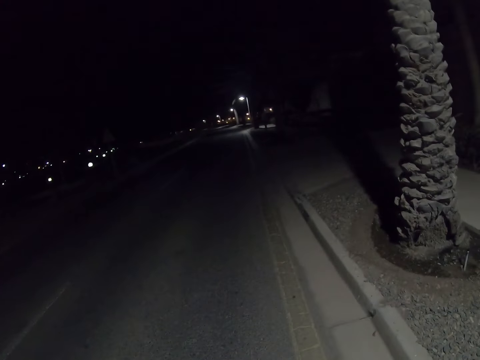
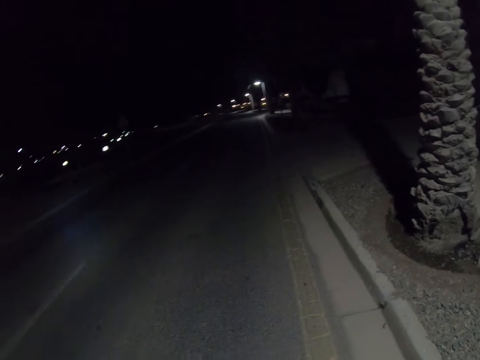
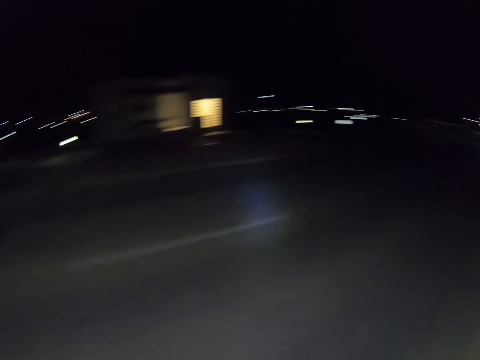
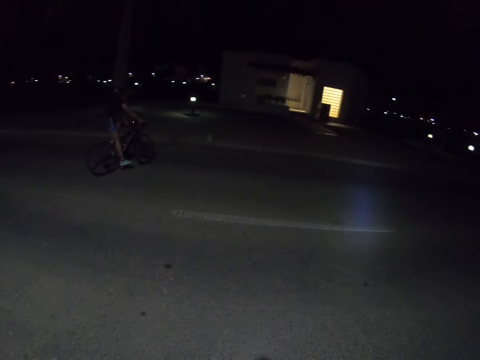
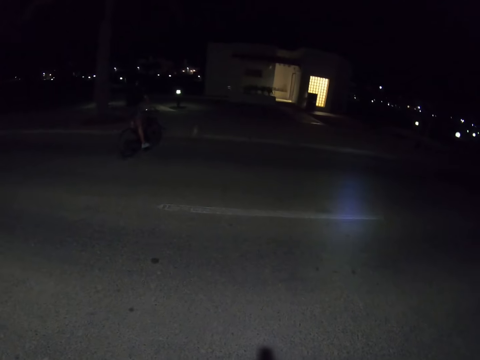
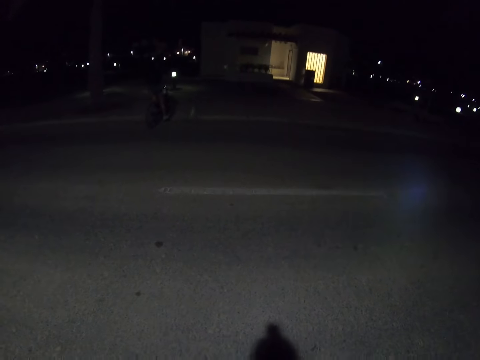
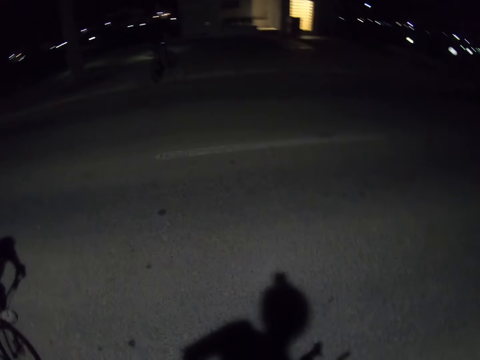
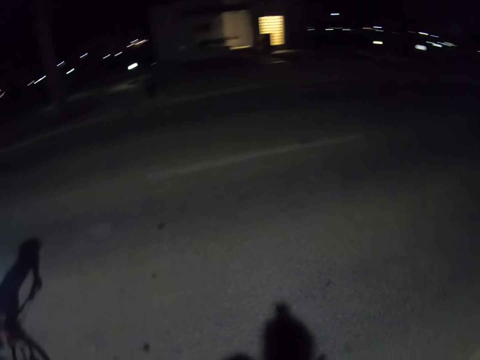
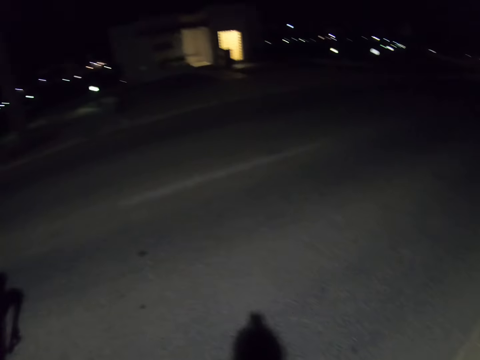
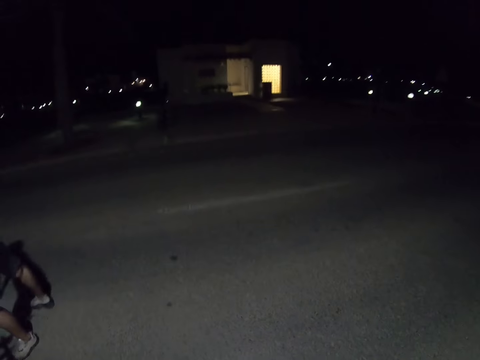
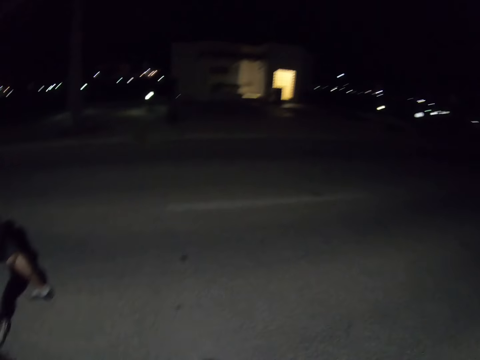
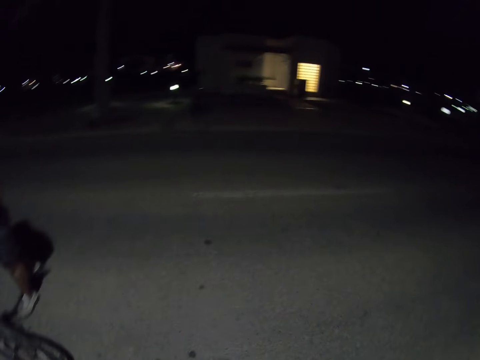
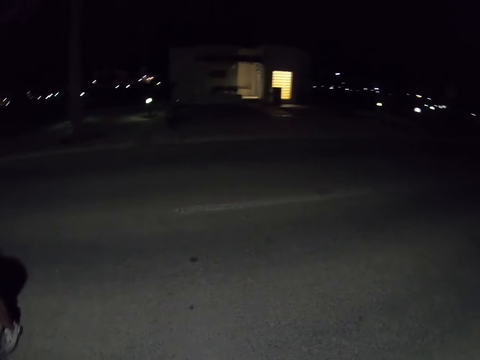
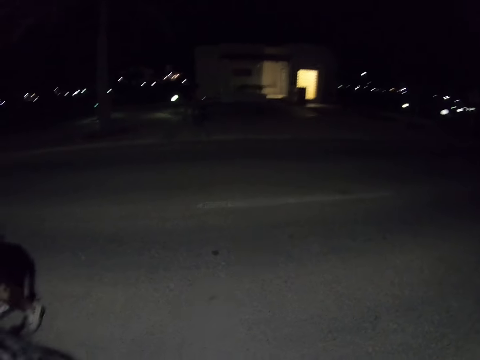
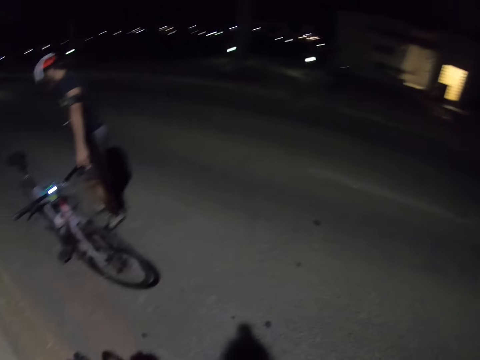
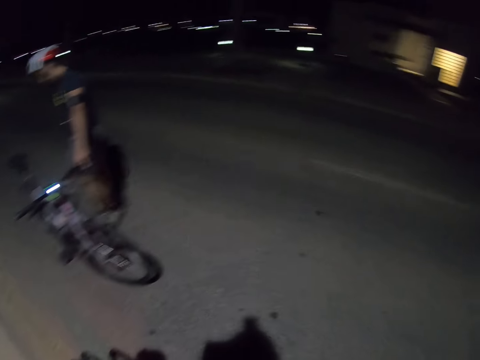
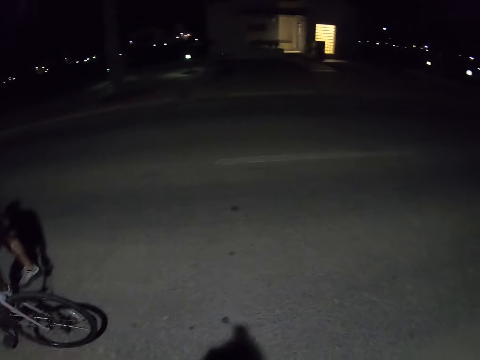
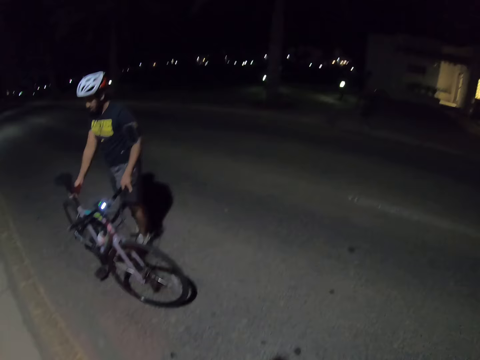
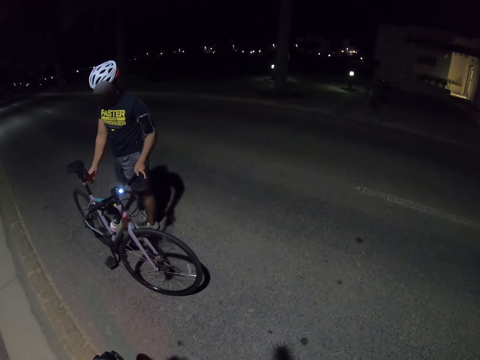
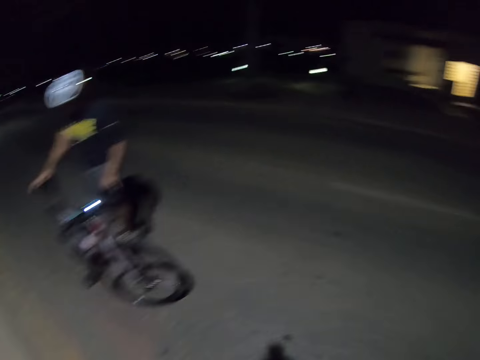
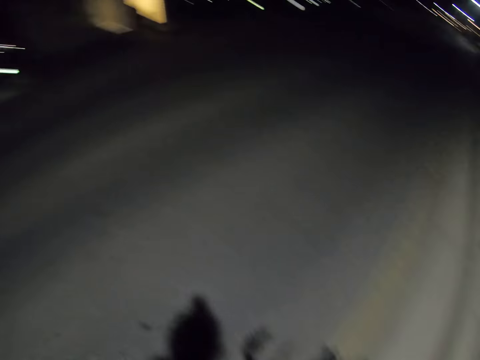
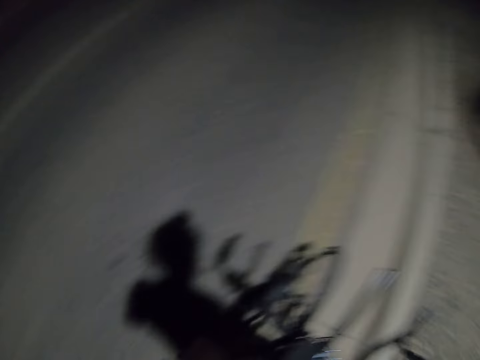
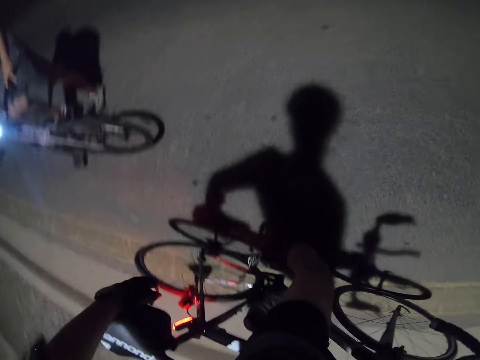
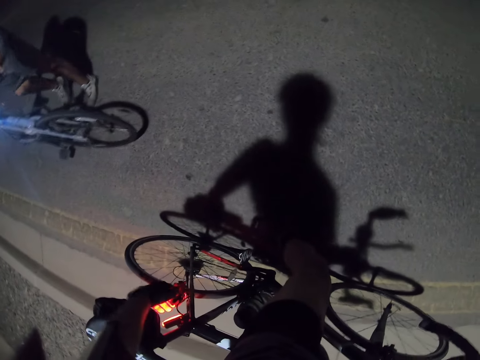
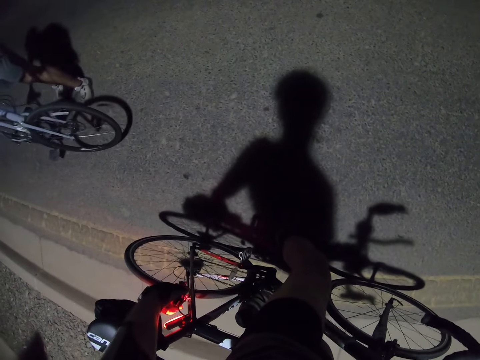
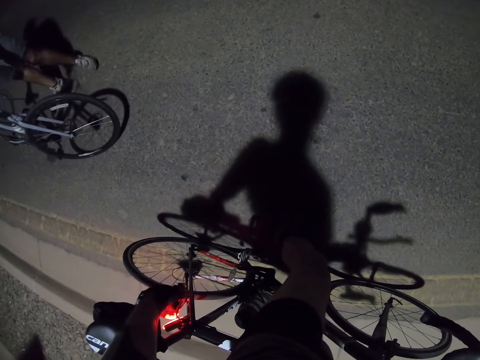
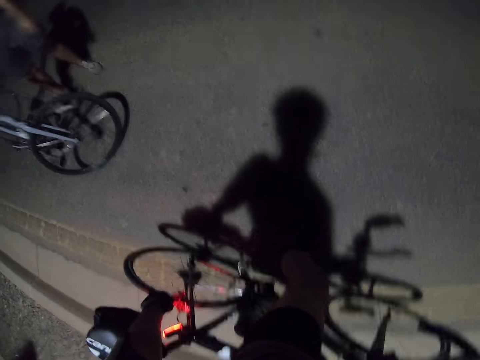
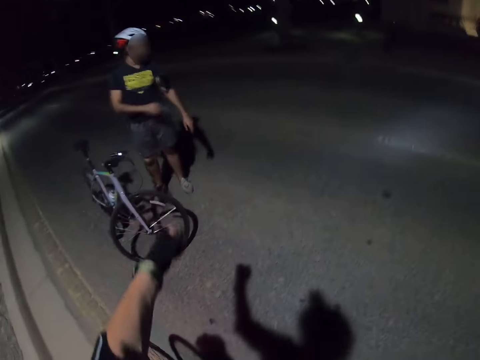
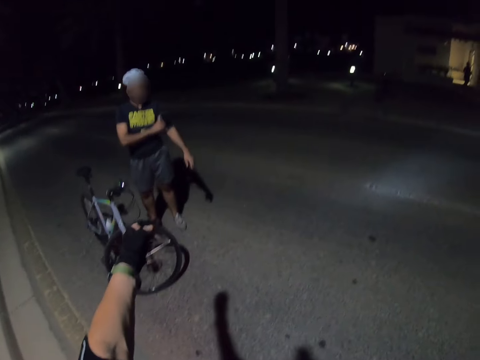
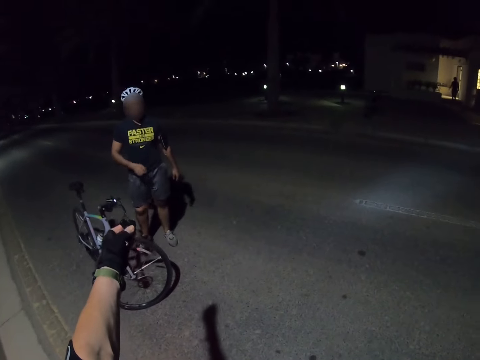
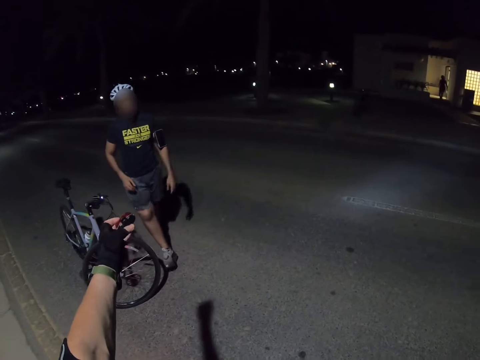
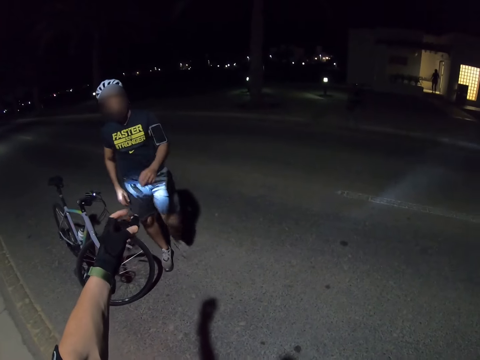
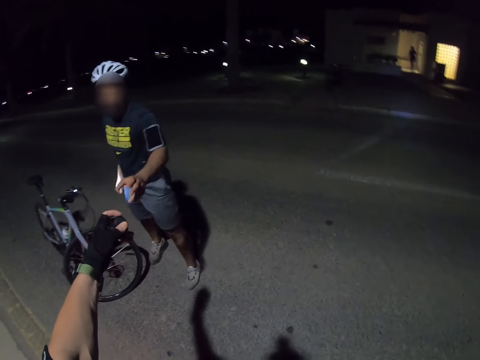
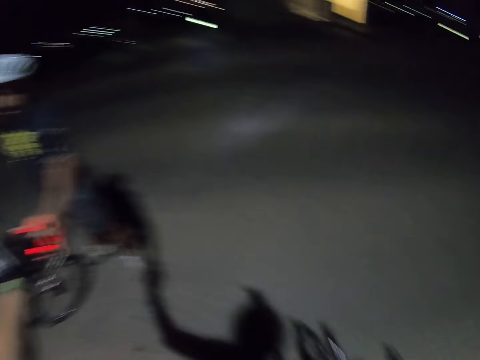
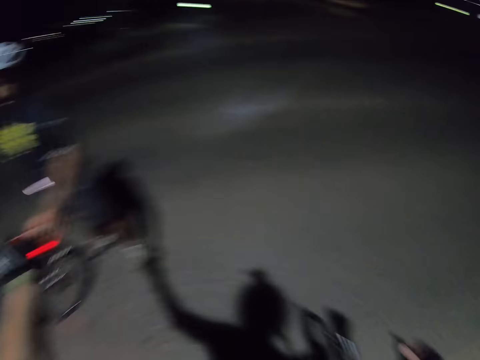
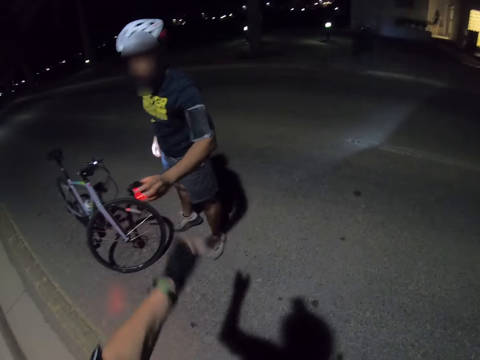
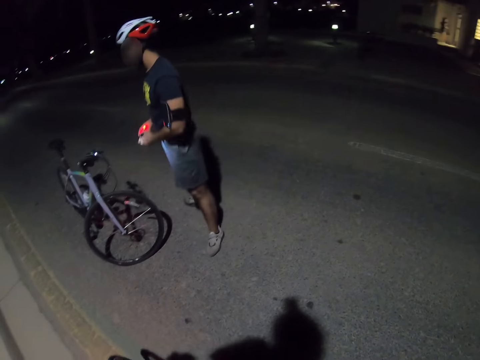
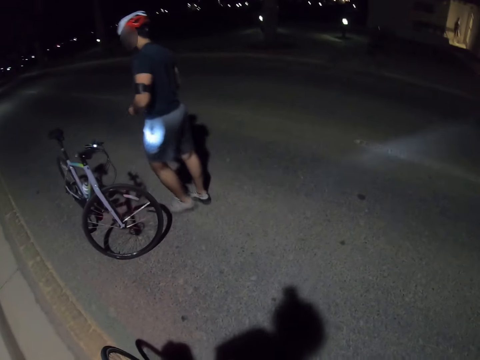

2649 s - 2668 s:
The camera wearer looks around. They look at a cyclist. Another cyclist stops riding. The camera wearer looks at the other cyclist. They touch the bicycle, open the rear bike lights, and remove the rear lights from their bicycle. They give the other cyclist the rear light. The other cyclist takes the rear light from the camera wearer.

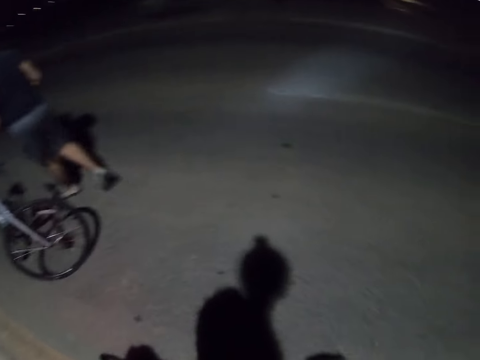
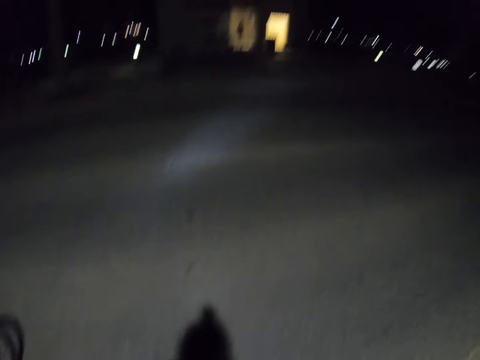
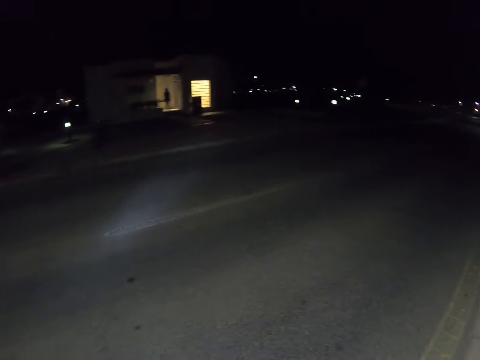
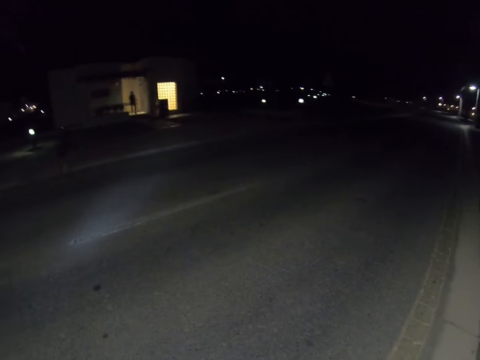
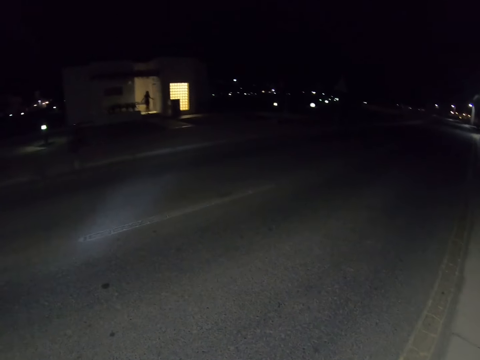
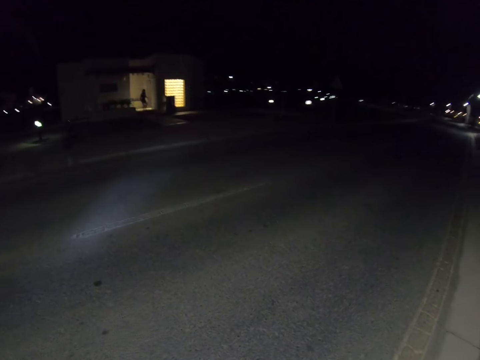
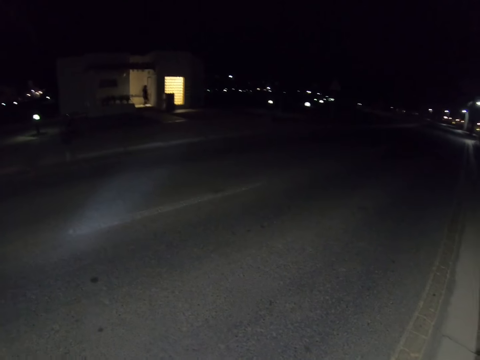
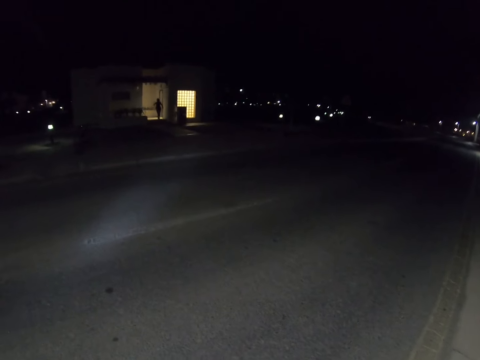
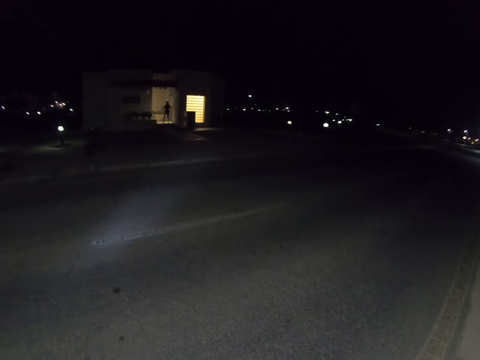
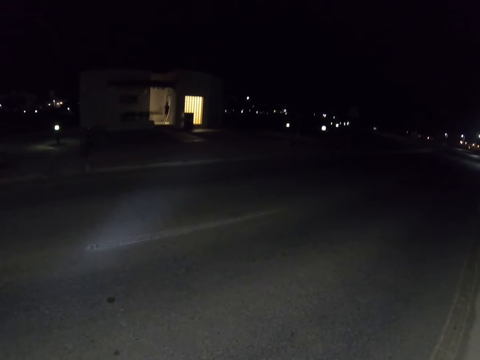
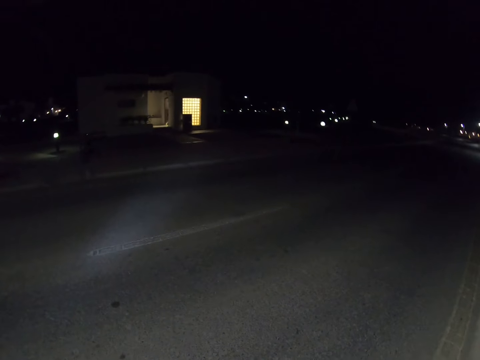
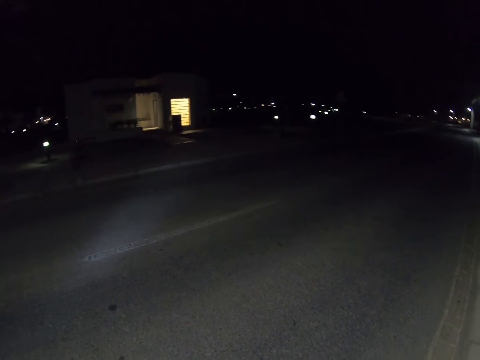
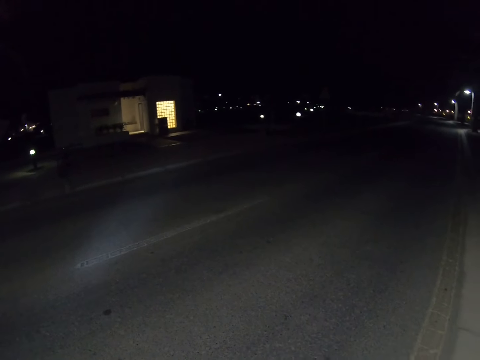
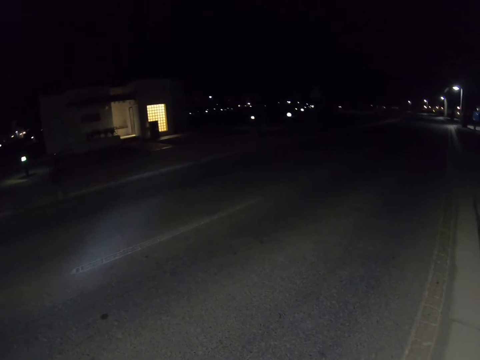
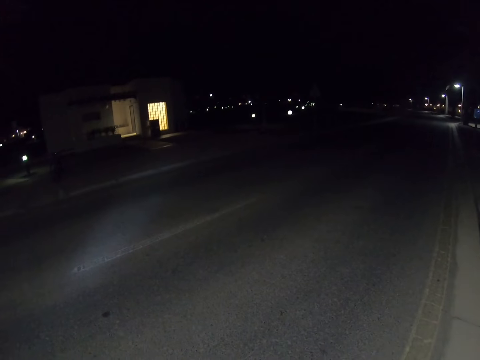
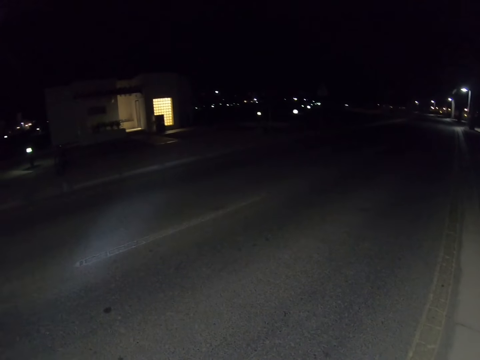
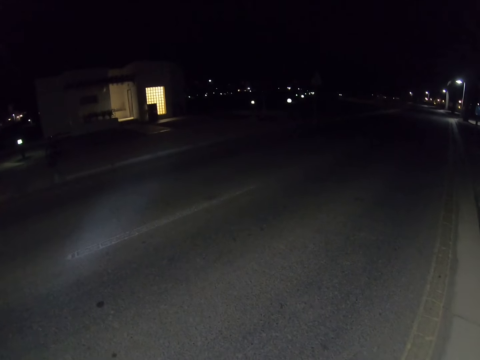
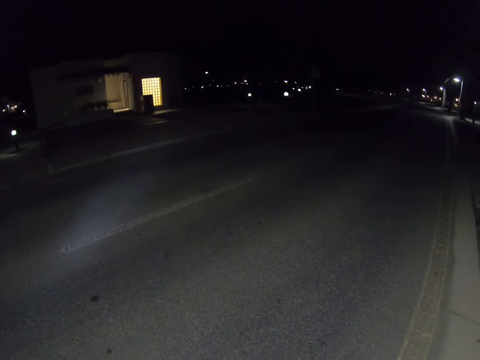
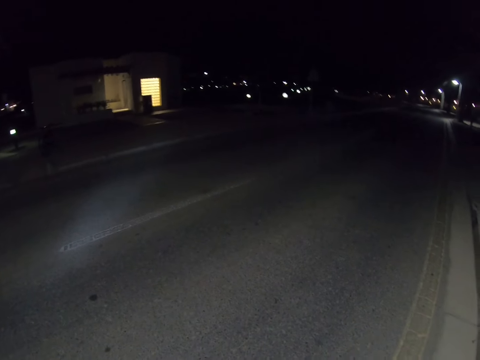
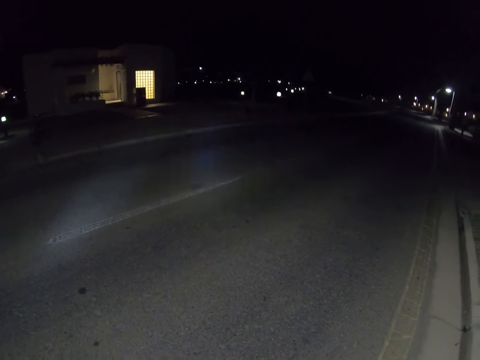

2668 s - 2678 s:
The camera wearer looks around.
